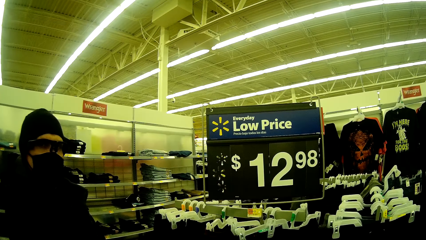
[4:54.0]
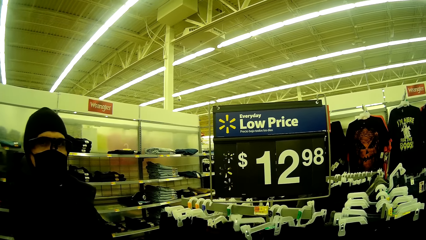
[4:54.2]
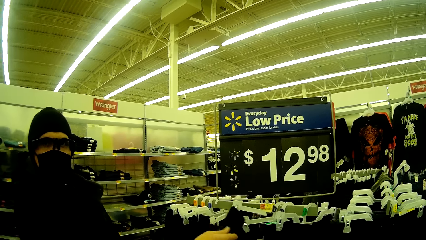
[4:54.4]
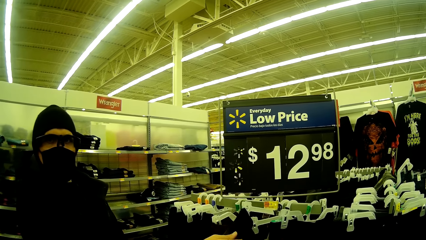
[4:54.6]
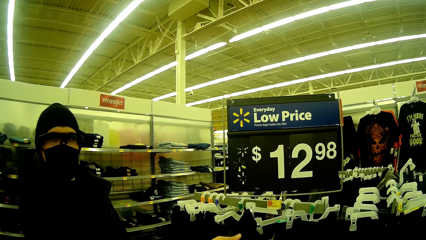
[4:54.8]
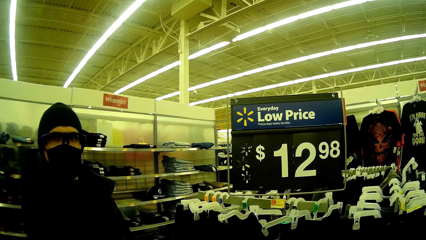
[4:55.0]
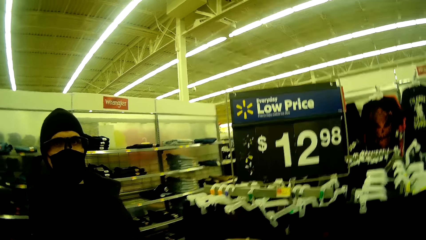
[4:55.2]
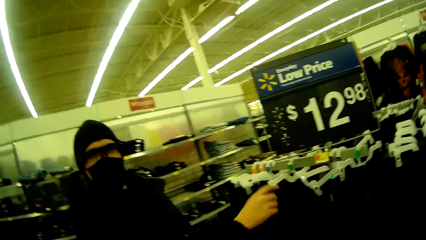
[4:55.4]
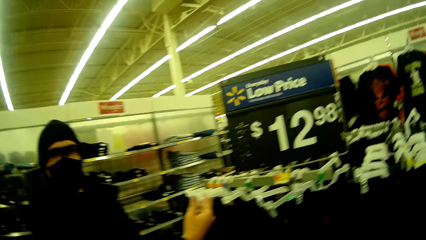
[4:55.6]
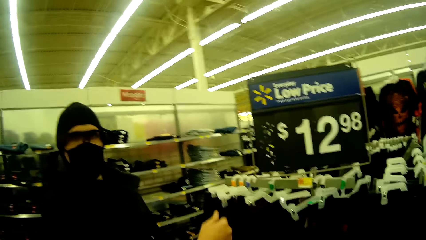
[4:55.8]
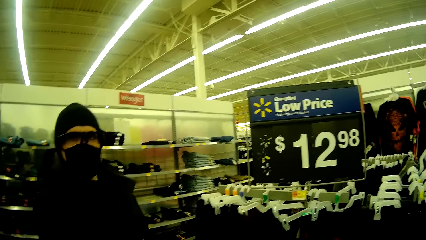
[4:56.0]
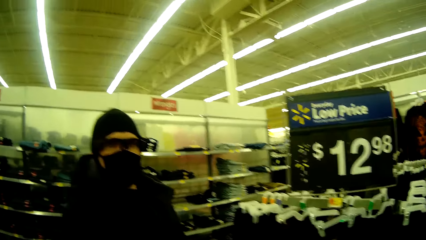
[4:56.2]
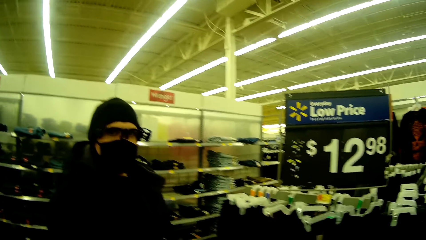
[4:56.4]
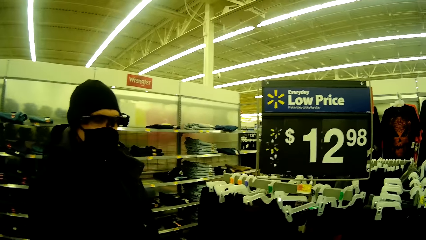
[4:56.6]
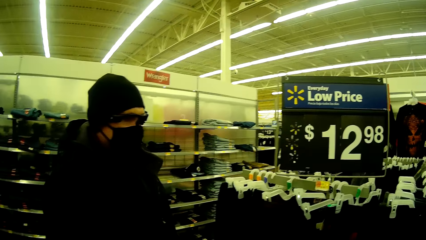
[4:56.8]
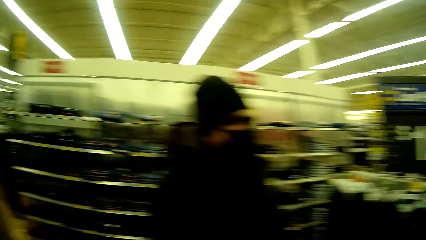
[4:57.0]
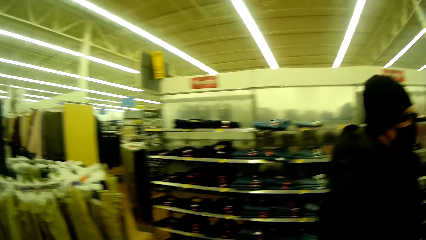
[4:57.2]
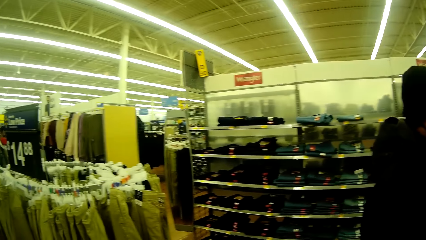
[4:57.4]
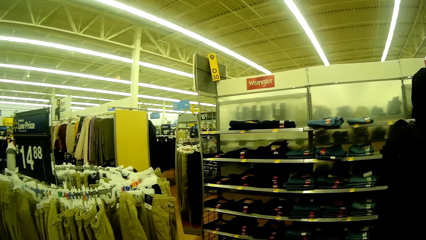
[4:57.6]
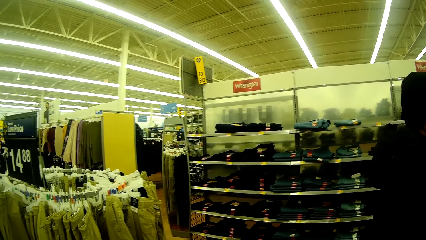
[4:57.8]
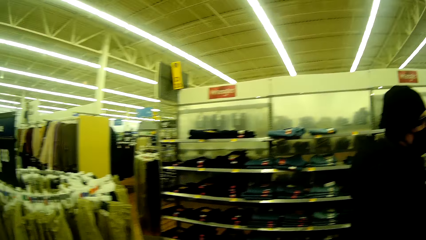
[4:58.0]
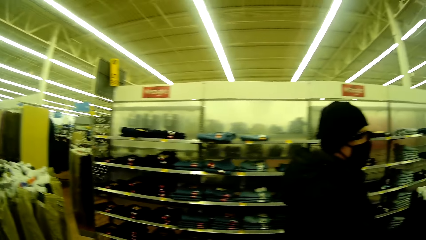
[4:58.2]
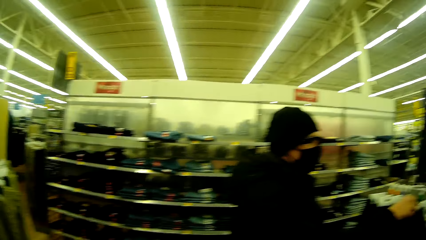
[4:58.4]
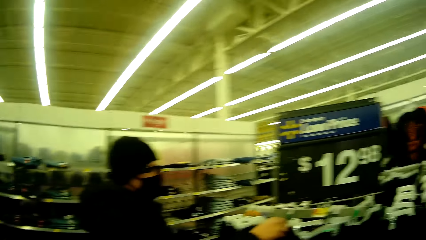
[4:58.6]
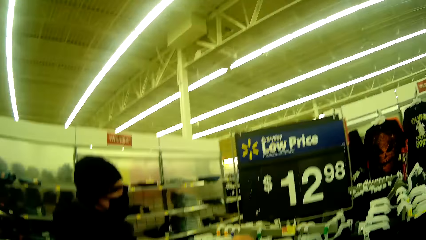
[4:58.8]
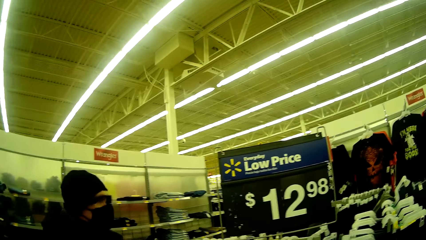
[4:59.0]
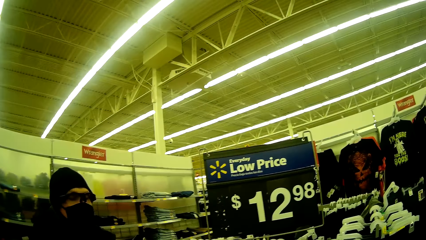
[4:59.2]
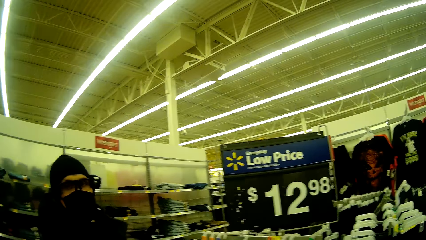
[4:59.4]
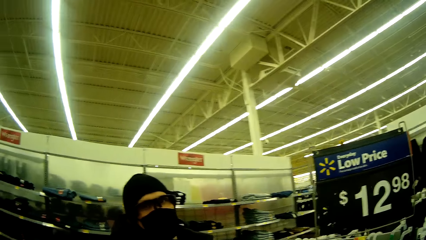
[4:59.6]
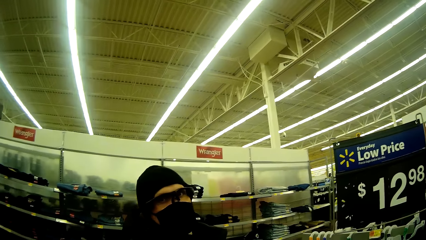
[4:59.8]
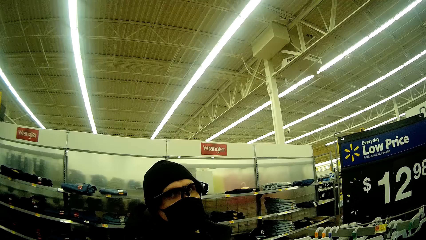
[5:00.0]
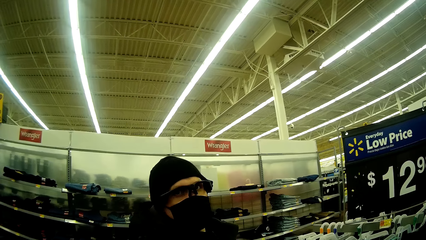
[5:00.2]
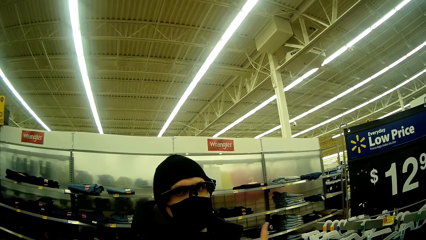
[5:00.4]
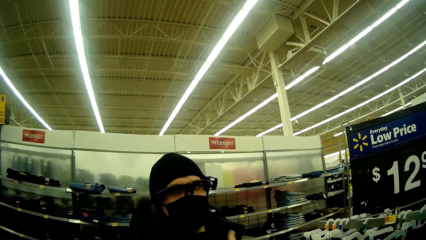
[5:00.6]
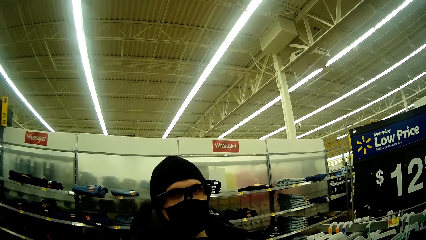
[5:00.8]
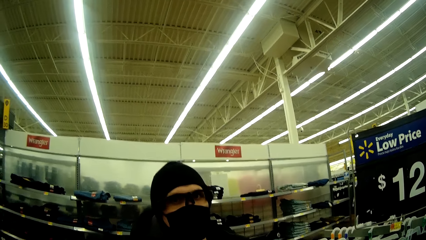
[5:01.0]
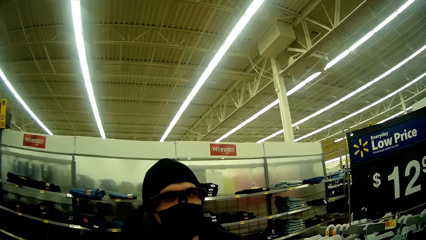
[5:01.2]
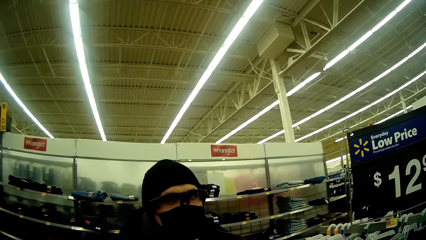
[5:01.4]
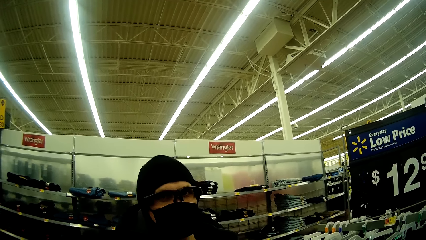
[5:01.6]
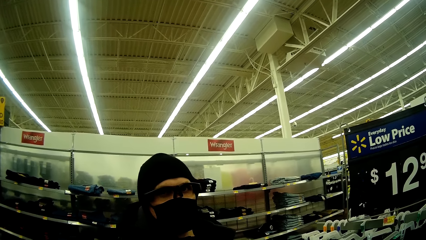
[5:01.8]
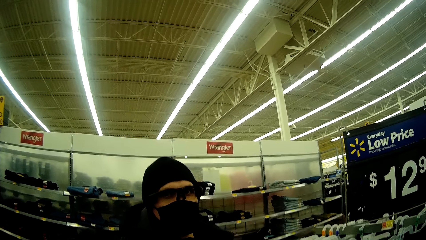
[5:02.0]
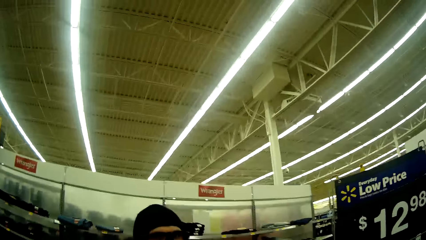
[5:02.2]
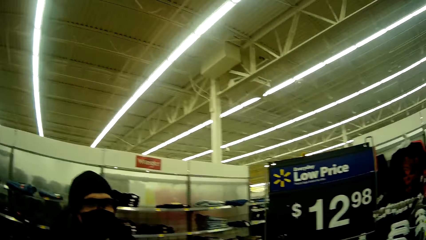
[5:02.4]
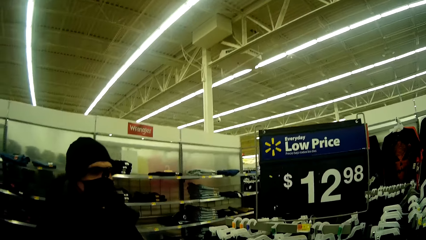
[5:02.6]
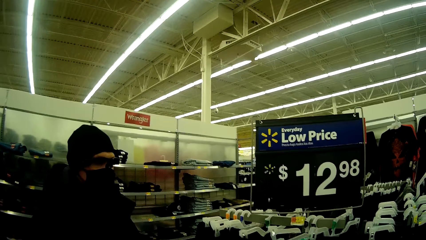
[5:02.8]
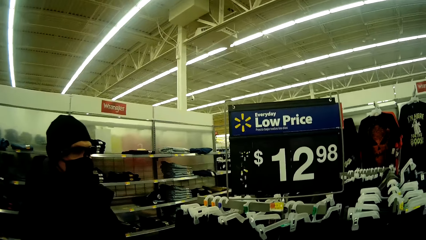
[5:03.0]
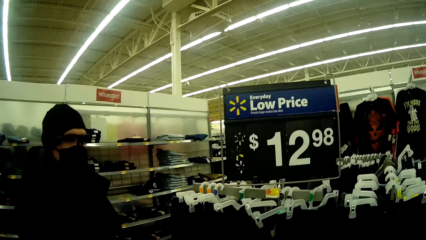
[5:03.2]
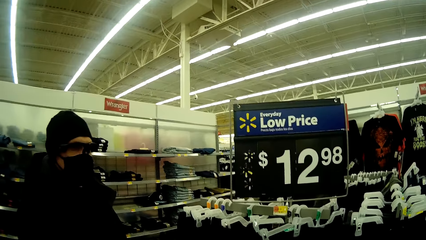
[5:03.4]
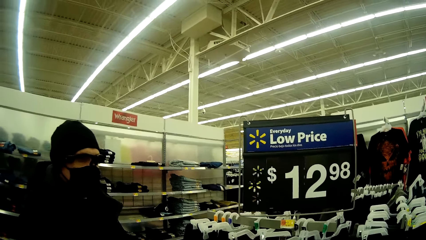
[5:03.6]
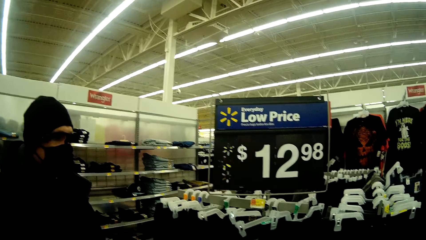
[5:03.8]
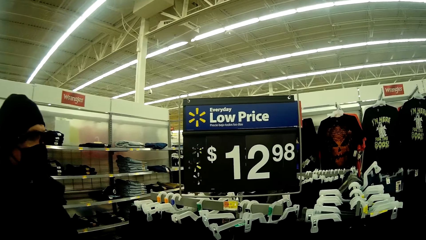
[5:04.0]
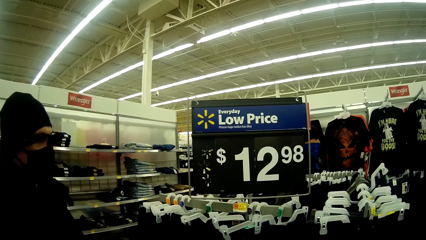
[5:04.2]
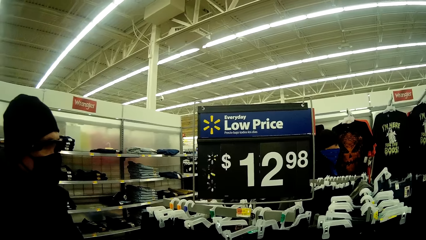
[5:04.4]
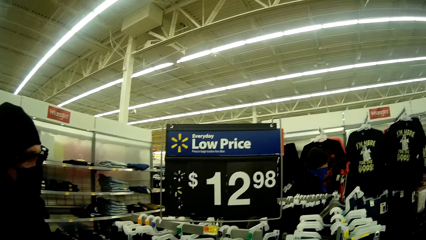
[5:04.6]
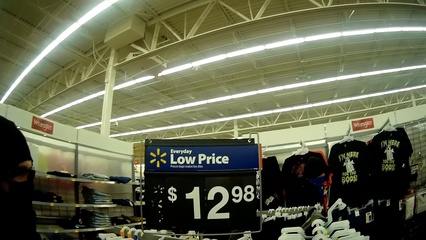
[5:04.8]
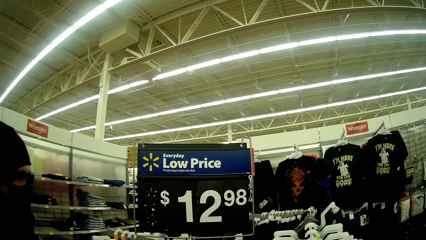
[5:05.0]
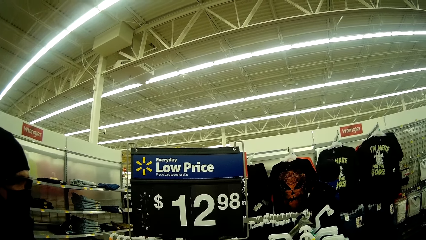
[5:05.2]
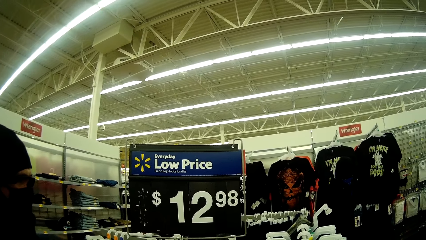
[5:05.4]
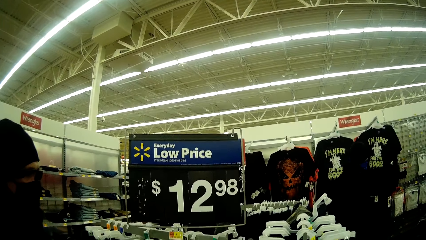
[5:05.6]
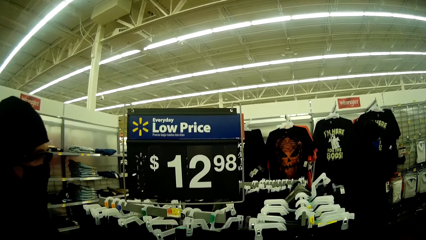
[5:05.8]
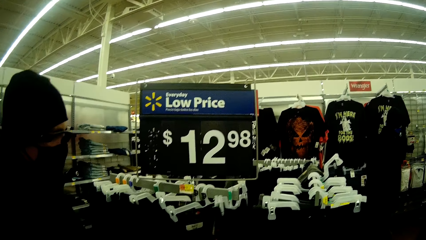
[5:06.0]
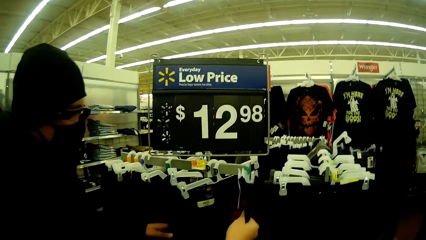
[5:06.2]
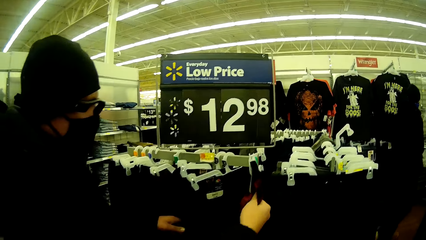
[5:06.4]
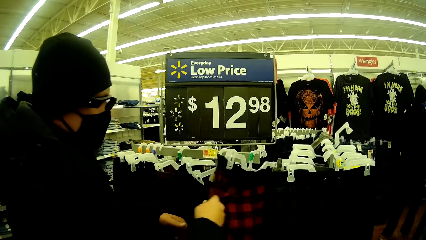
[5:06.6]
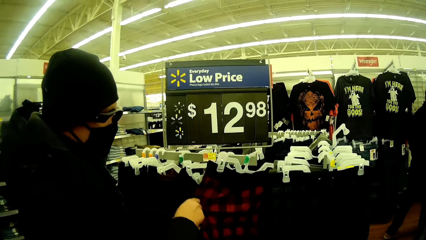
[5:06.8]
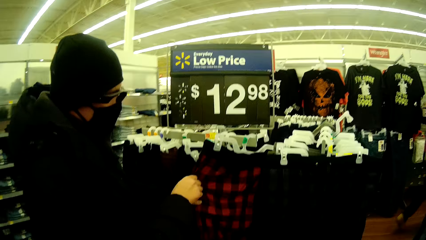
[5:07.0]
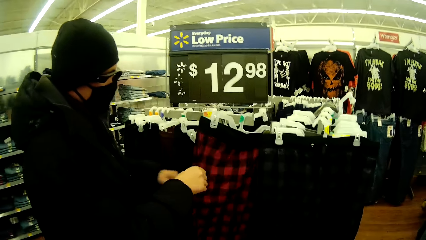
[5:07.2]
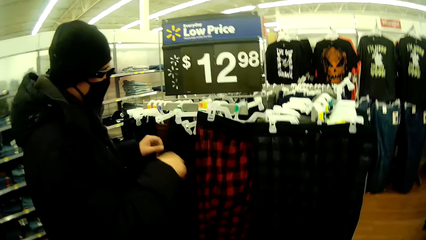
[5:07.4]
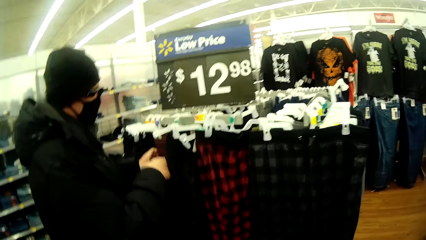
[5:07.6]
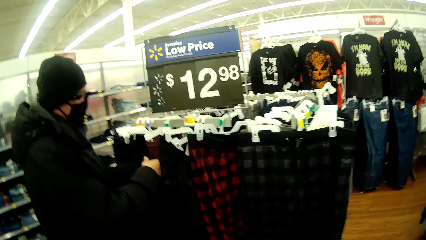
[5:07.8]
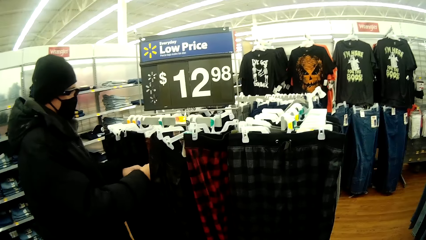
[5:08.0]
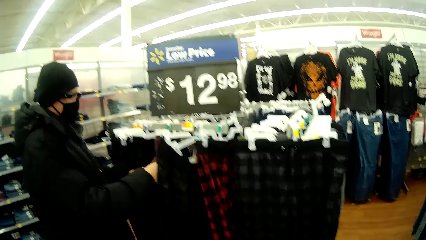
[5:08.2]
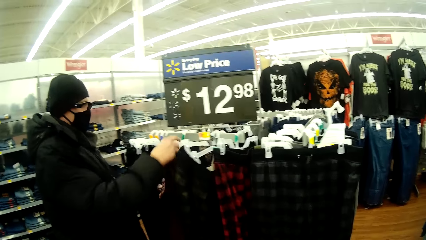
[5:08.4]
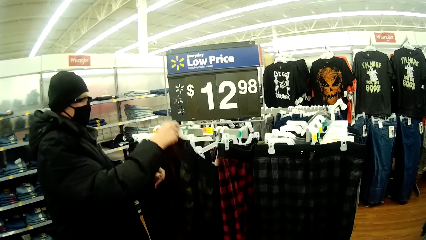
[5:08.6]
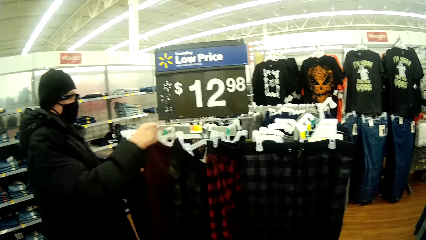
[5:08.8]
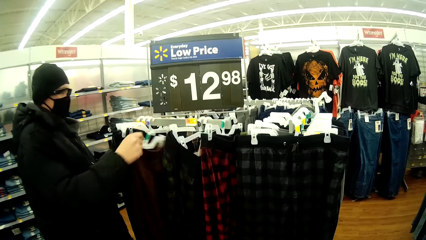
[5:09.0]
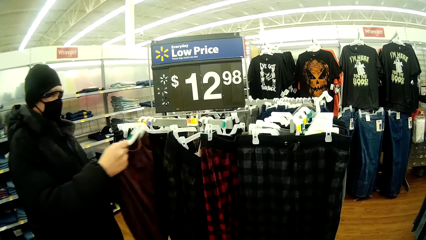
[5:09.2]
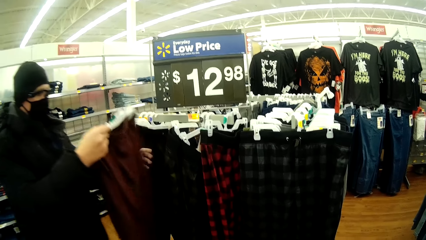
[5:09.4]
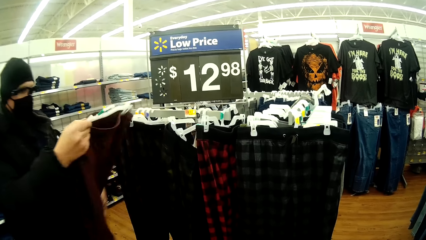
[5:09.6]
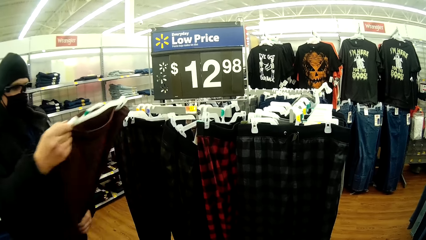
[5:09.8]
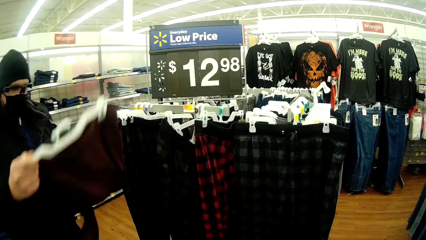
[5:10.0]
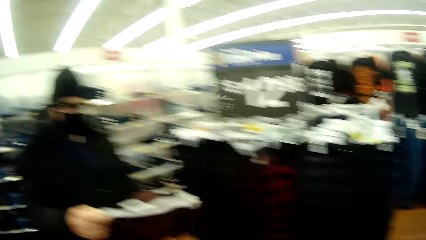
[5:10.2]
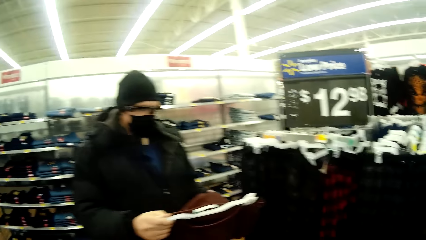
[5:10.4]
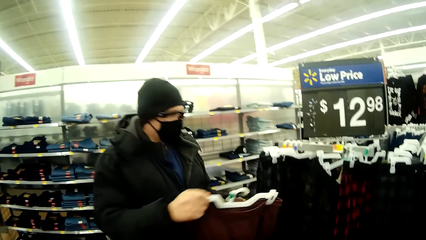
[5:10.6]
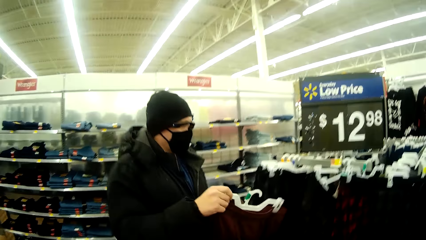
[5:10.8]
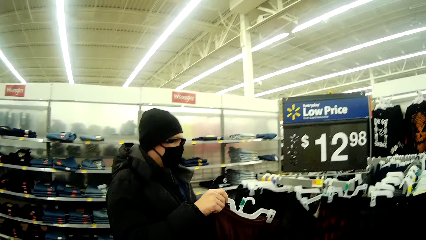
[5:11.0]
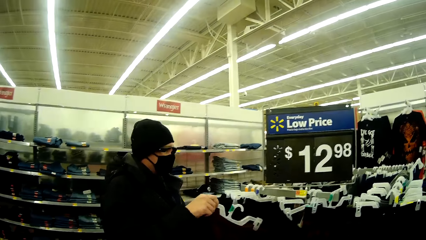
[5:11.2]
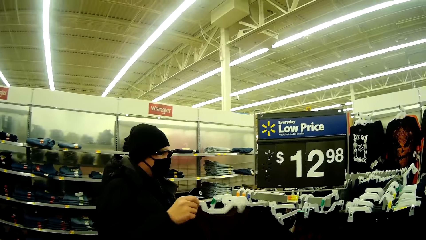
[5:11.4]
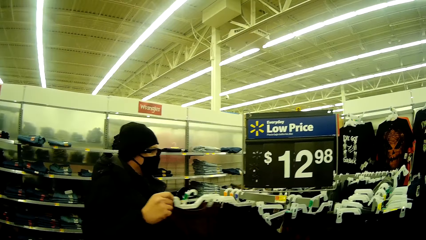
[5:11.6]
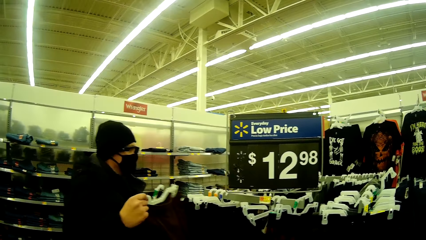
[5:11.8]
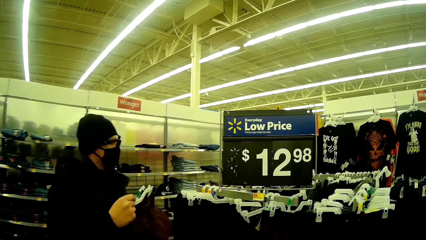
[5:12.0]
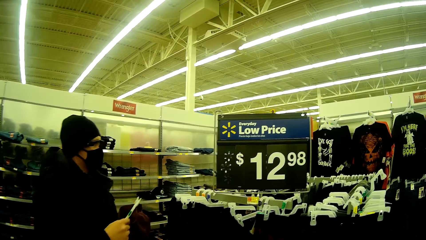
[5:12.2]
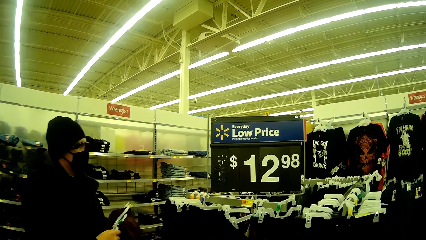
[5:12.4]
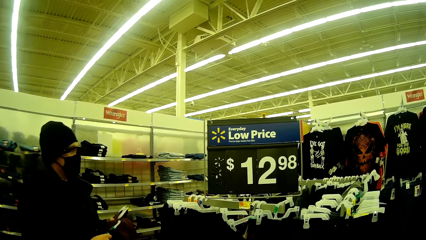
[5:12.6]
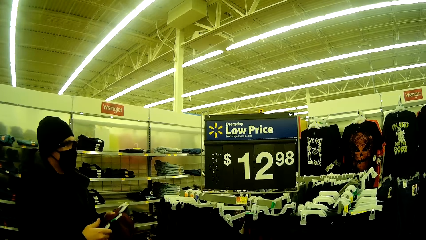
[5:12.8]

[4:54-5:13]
A woman touches a trouser on the clothes rack with her right hand. The camera wearer looks around. The woman talks to the camera wearer. The camera wearer talks to the woman. The woman checks out the trouser on the clothes rack with her right hand. She checks it out again. She takes out the trouser from the clothes rack. The camera wearer removes the trouser from the rack. The woman checks out the trouser.
